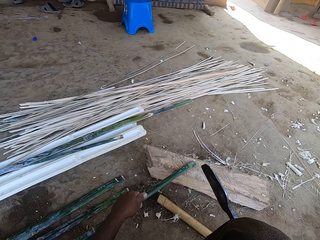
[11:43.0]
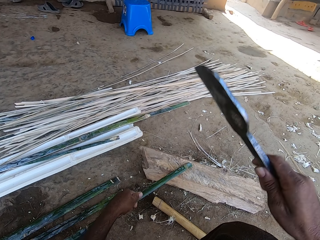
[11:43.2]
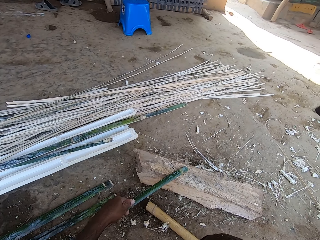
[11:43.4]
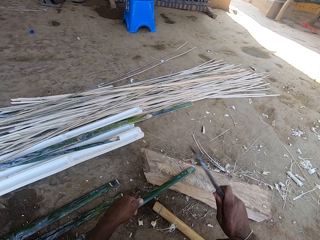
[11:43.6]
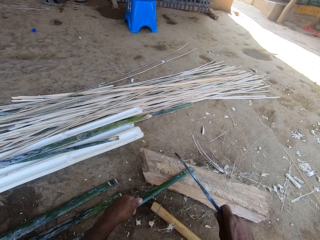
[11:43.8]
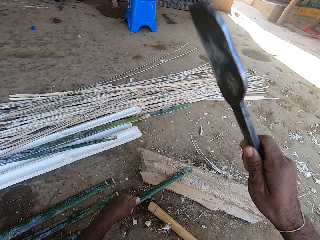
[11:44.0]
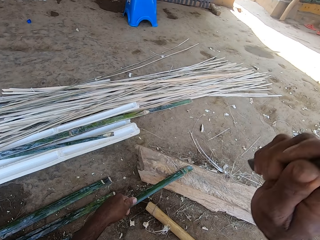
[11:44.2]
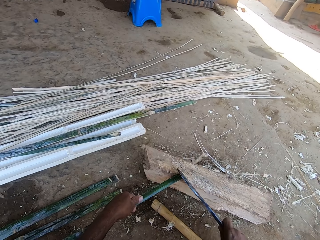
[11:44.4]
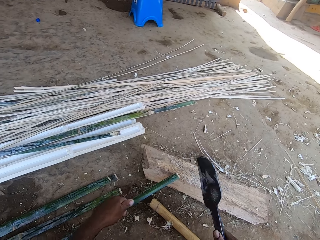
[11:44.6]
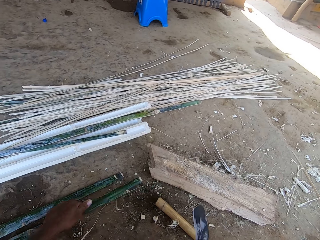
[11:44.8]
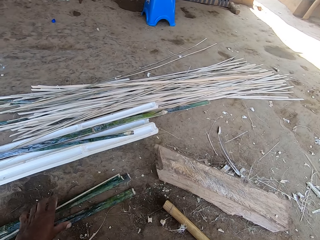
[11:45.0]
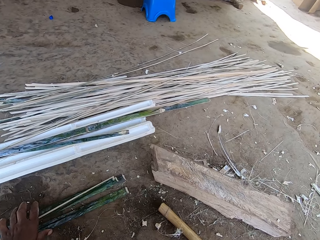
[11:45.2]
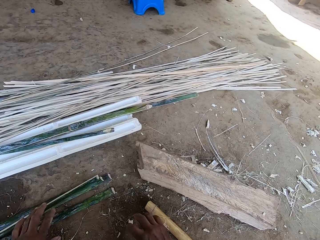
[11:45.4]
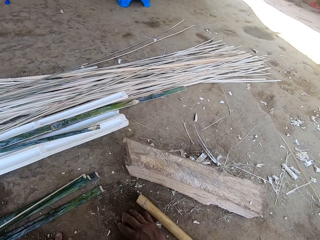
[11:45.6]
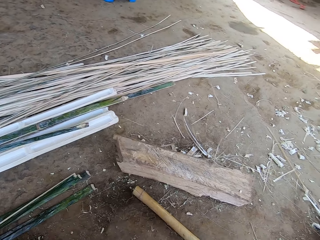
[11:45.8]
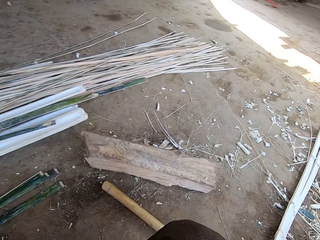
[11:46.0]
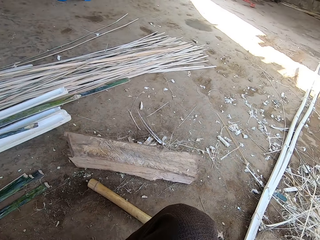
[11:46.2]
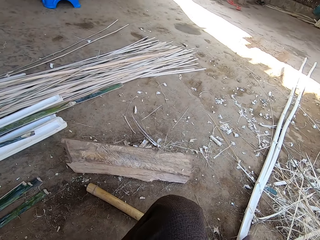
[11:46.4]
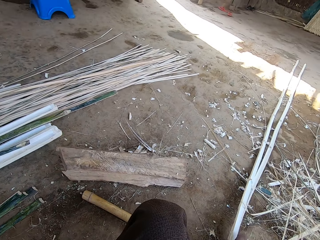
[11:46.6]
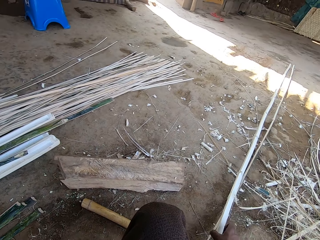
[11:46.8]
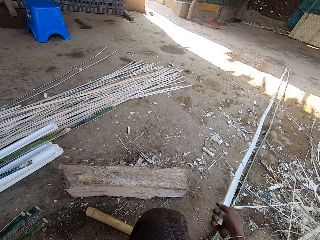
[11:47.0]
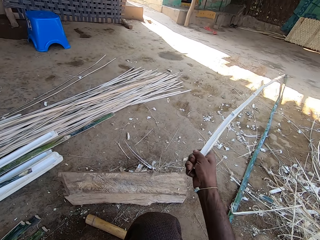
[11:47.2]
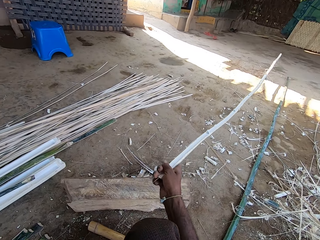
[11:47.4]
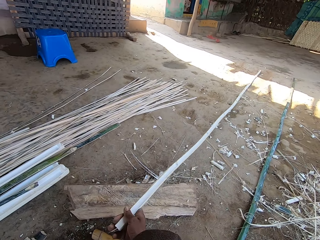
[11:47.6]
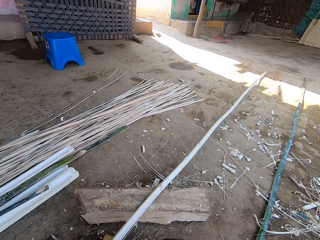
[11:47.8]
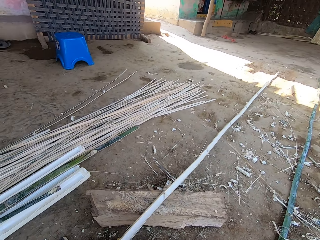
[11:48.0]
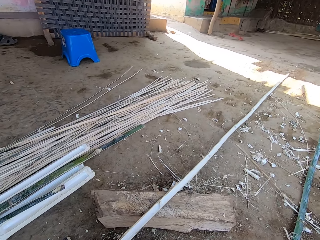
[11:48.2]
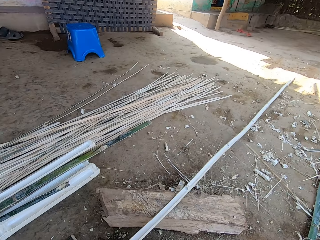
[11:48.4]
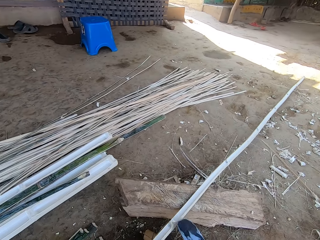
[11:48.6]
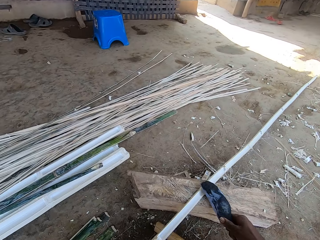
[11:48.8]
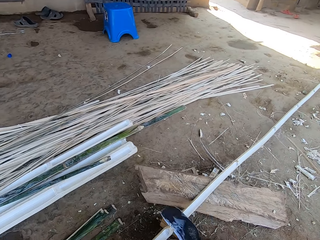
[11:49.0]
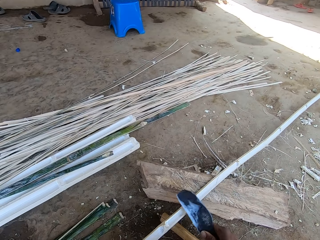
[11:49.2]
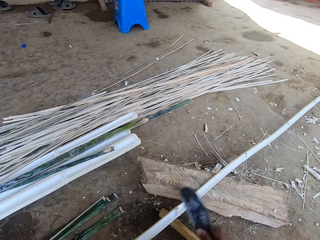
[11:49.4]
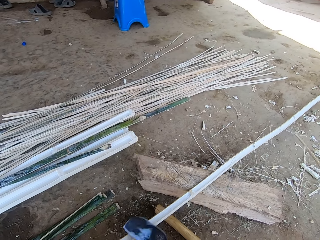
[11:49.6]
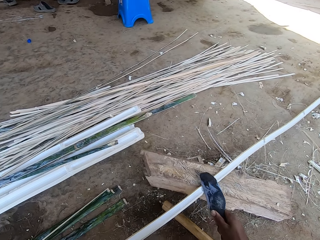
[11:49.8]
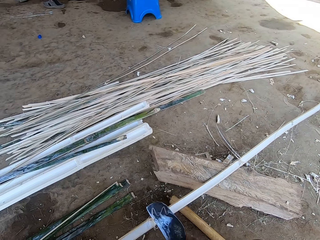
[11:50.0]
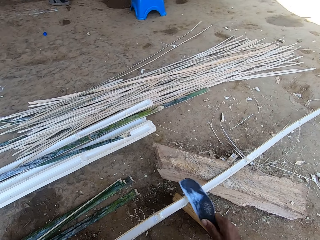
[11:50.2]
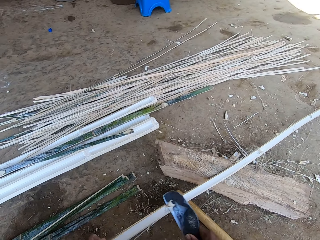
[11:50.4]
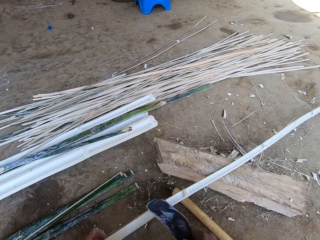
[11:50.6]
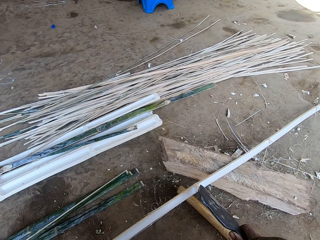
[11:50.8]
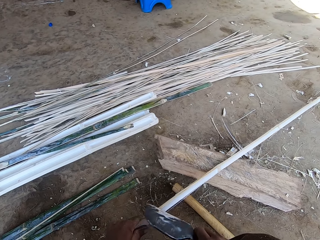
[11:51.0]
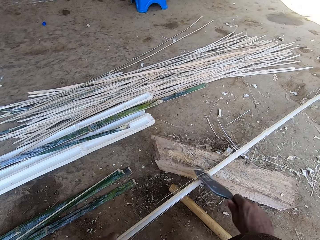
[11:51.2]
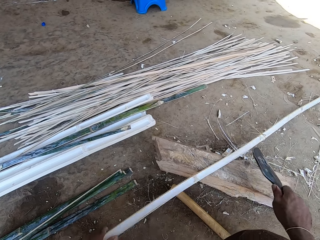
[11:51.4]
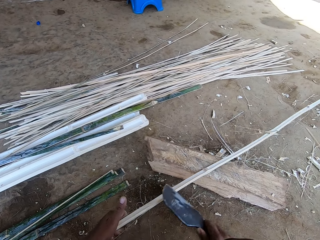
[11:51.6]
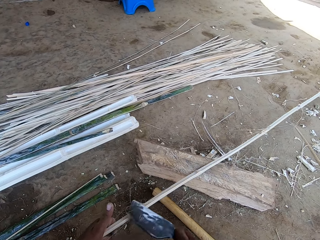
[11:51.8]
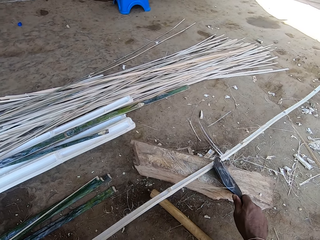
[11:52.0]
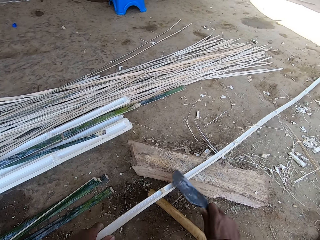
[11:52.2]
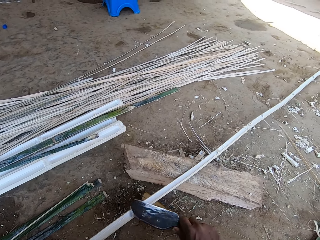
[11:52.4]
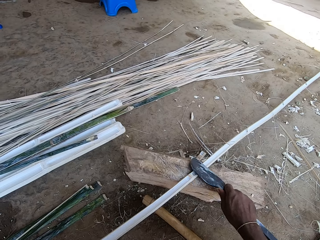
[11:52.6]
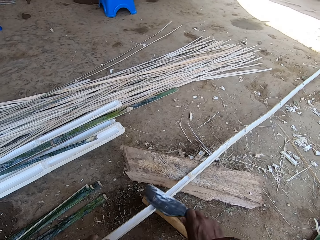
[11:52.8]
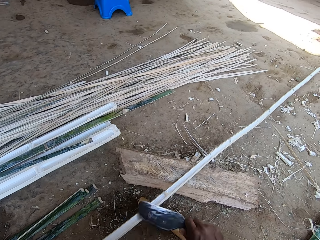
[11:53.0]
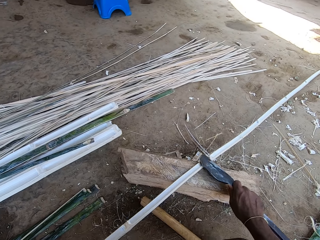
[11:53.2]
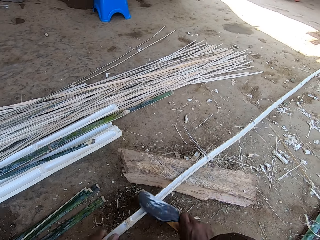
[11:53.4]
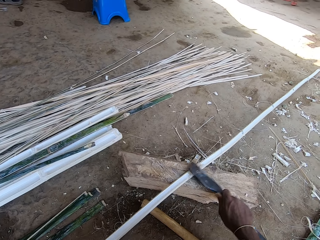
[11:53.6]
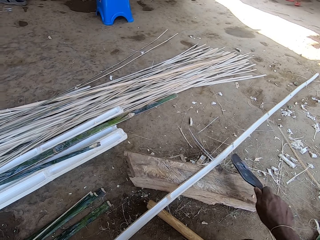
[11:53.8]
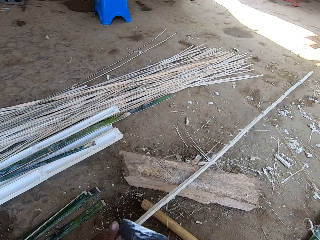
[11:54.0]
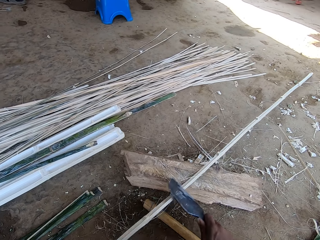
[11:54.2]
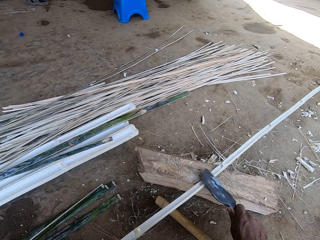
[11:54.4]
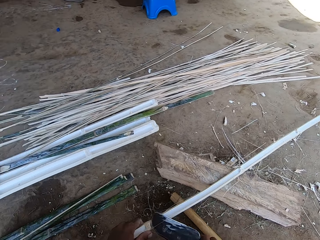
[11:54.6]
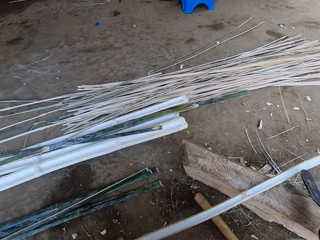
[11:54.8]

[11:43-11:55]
The camera wearer cuts the bamboo stick. They put the bamboo on the floor. They wipe the bamboo dirt on the floor. They pick a bamboo stick. They smoothen the bamboo stick with a knife.

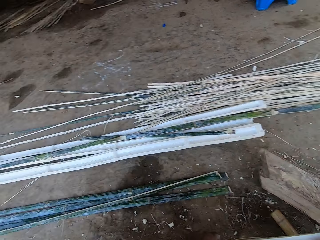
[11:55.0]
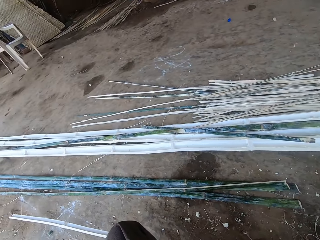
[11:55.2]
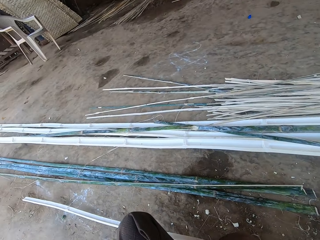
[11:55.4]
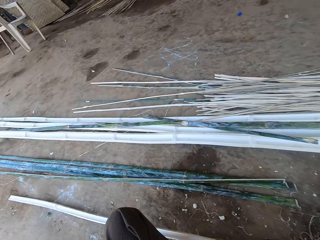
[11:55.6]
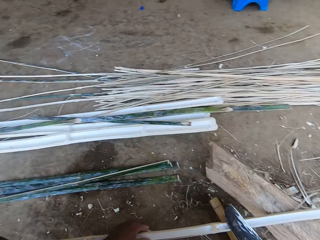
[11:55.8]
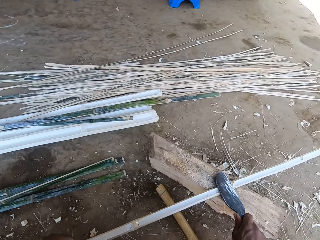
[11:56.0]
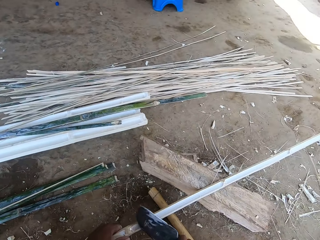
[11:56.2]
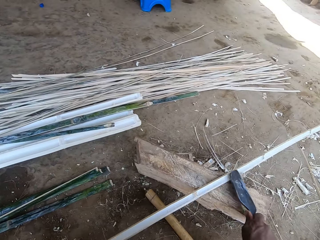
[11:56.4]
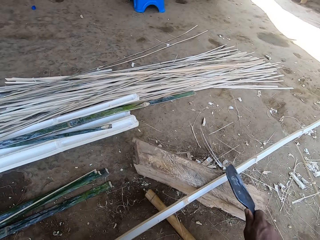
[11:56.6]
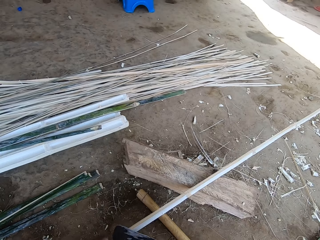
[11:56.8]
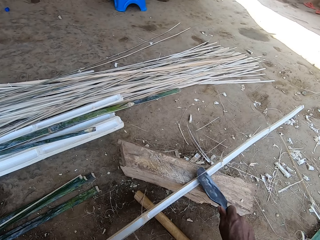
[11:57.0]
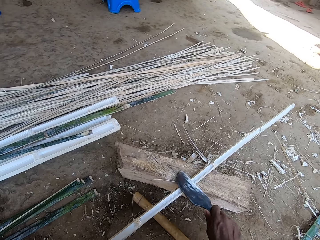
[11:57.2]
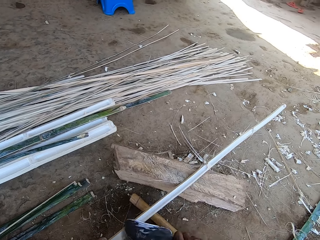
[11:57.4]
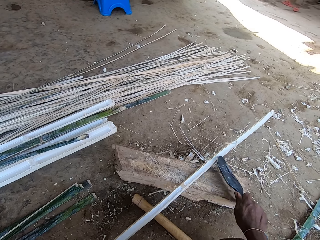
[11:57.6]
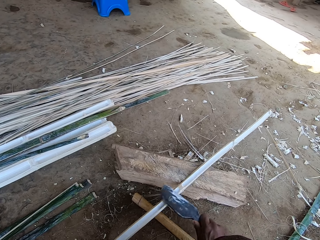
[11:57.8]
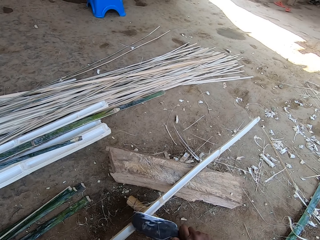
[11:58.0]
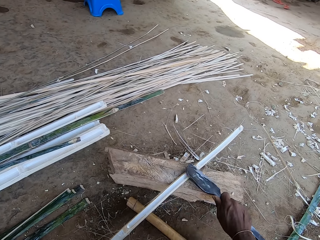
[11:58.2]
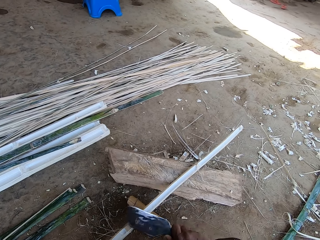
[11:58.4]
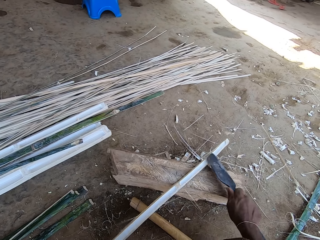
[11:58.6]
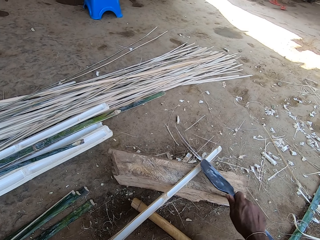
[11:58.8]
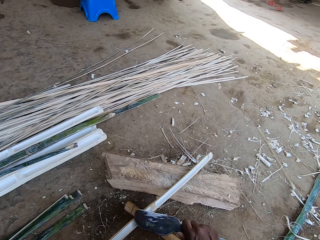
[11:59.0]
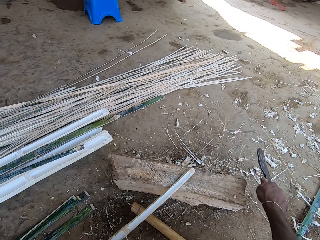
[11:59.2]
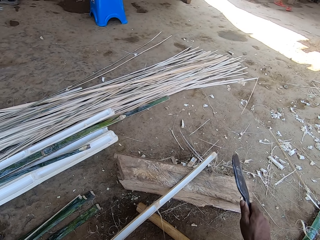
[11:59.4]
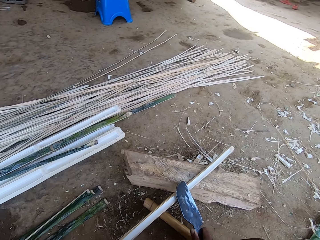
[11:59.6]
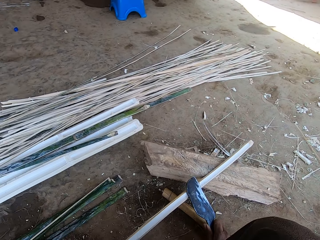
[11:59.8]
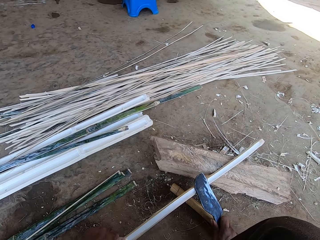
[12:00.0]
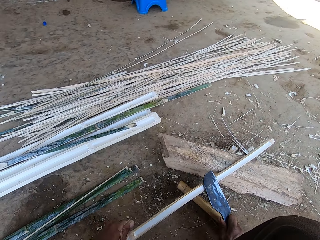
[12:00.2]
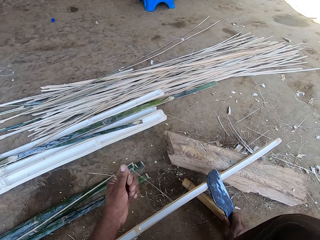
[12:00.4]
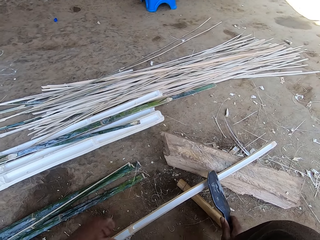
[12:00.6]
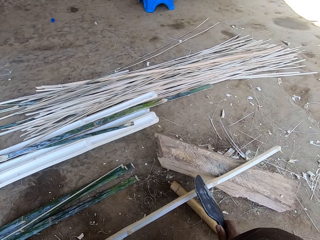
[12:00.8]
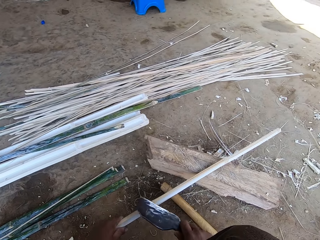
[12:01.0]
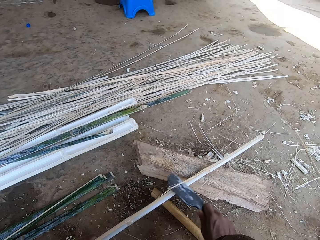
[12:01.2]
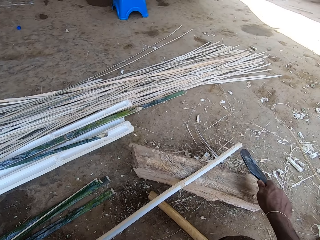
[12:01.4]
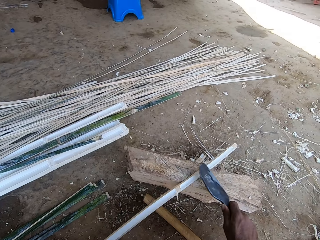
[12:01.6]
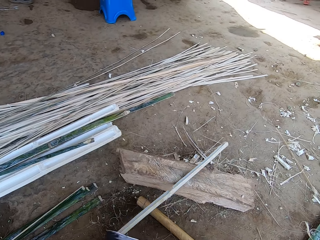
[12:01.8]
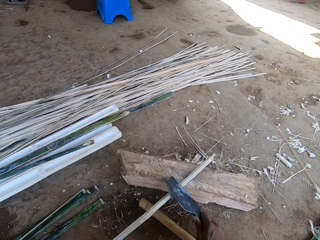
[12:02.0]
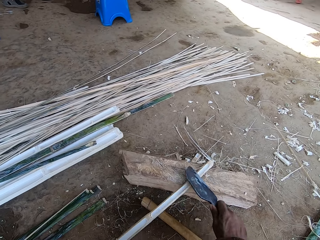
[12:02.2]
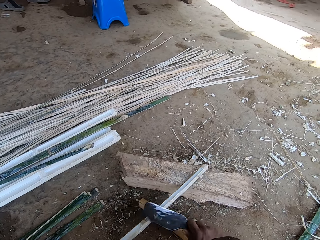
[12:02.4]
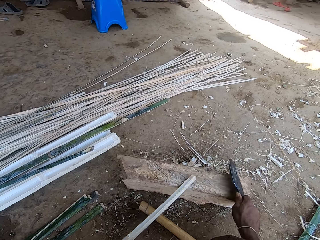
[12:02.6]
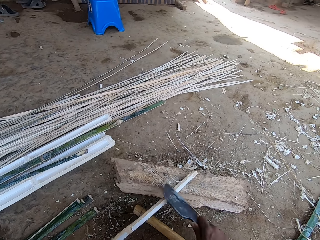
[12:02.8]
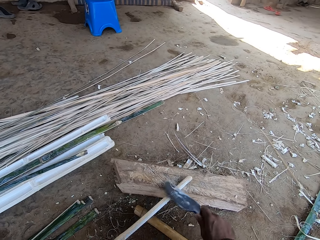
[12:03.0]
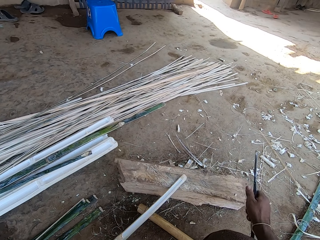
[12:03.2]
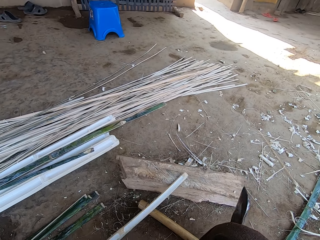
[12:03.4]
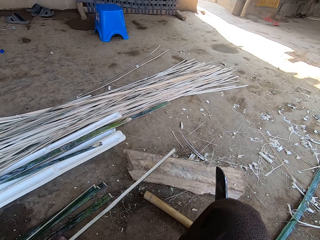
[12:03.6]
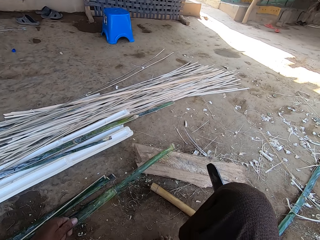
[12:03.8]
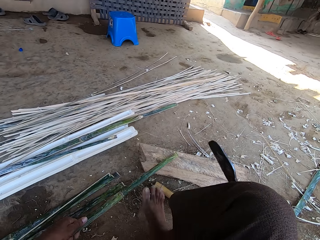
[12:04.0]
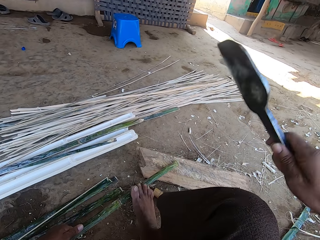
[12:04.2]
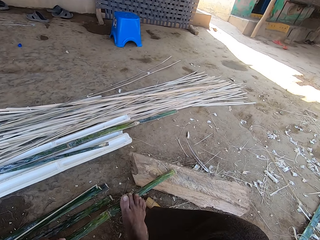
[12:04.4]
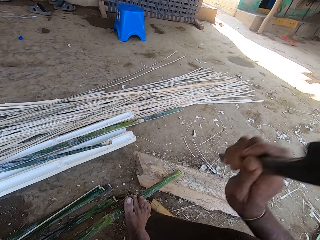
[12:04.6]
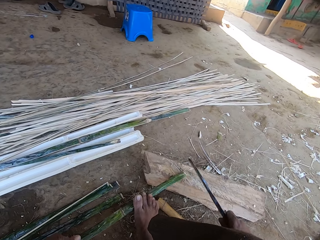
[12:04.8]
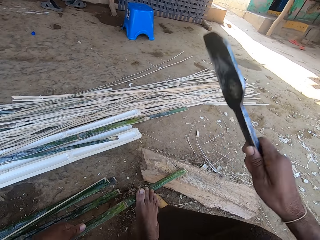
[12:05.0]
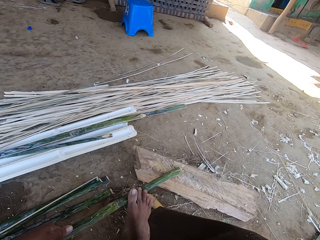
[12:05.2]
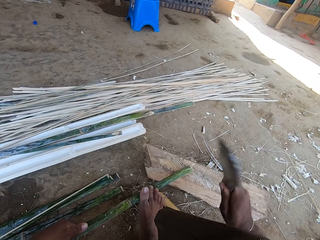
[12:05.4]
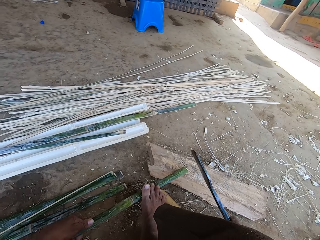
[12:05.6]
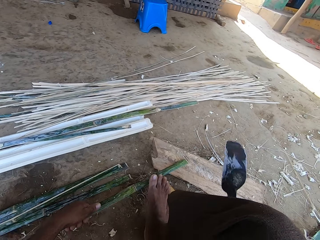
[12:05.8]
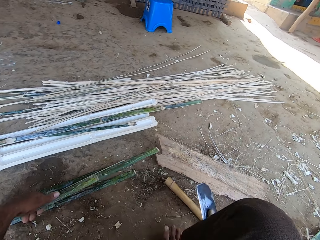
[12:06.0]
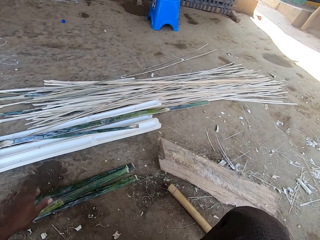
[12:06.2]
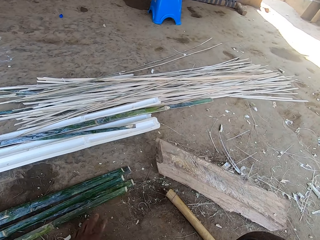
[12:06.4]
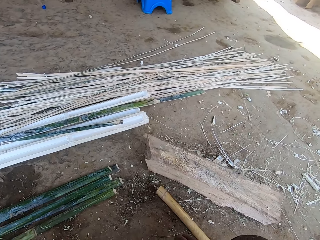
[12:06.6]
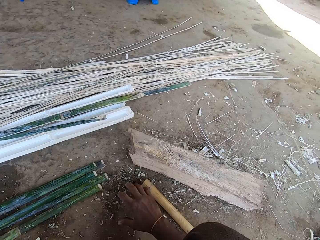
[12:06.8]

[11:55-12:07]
The camera wearer cuts the bamboo stick. They put the bamboo on the floor.
